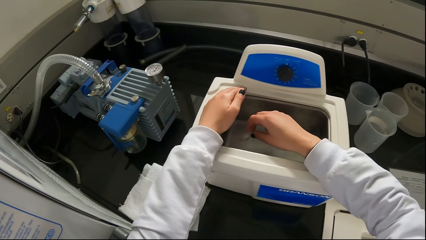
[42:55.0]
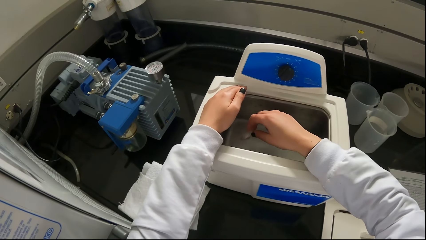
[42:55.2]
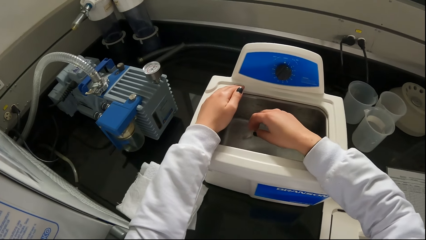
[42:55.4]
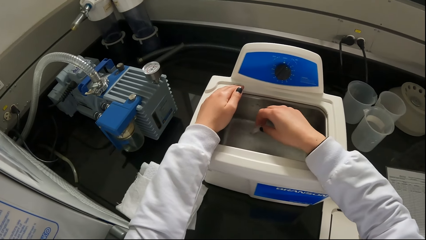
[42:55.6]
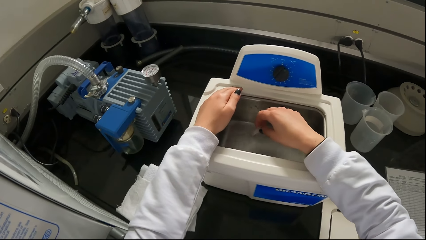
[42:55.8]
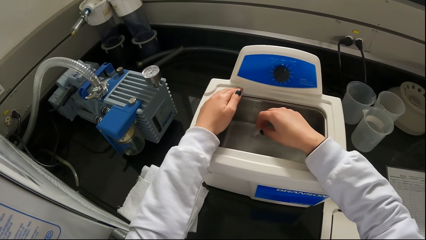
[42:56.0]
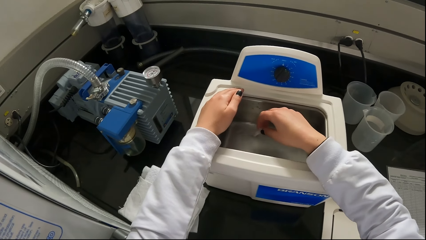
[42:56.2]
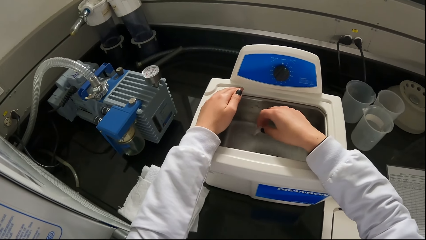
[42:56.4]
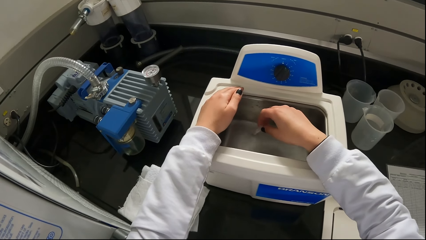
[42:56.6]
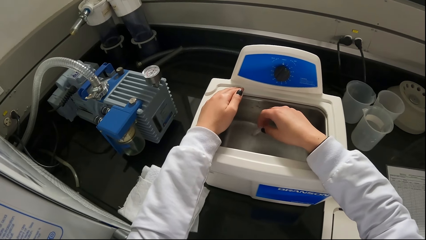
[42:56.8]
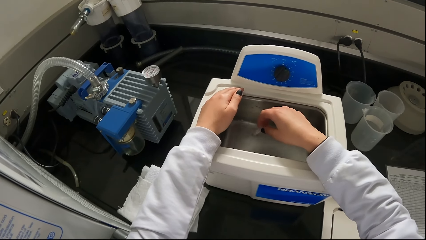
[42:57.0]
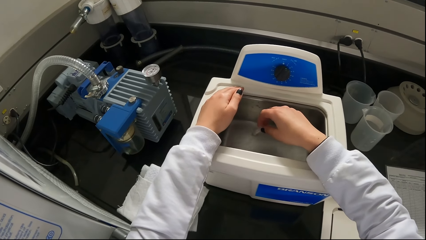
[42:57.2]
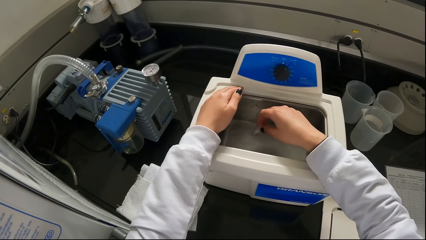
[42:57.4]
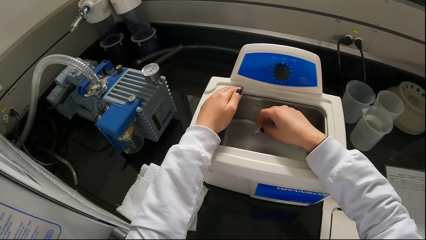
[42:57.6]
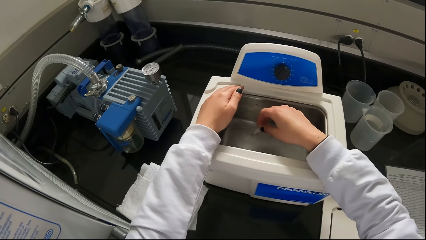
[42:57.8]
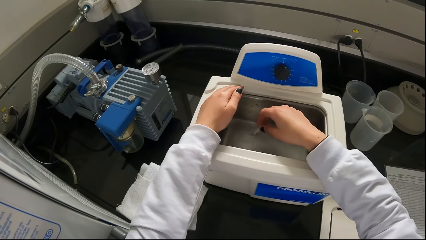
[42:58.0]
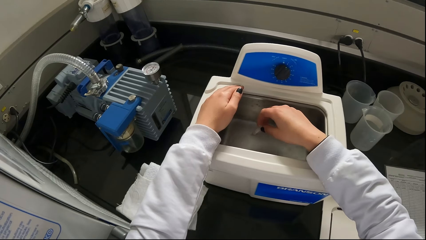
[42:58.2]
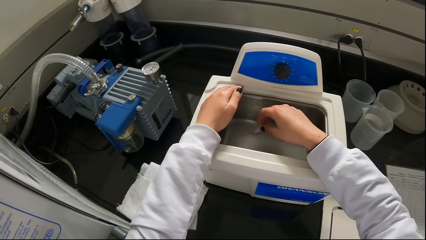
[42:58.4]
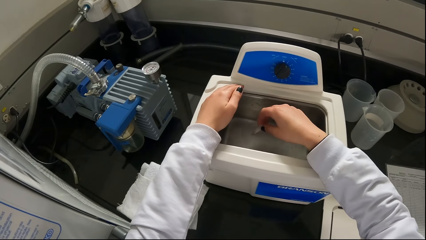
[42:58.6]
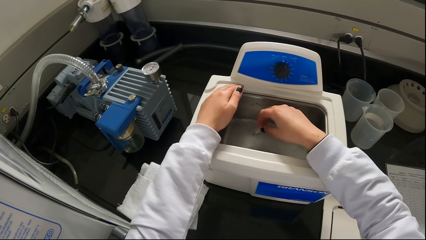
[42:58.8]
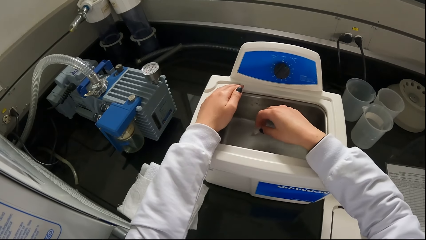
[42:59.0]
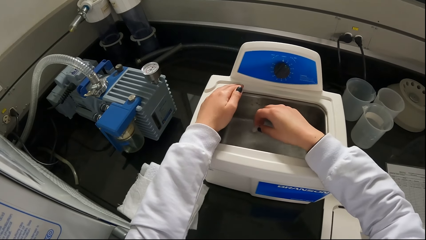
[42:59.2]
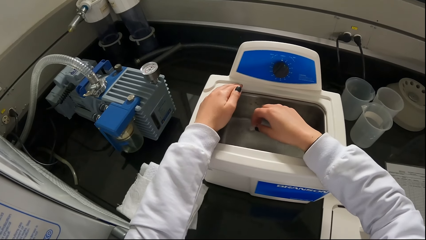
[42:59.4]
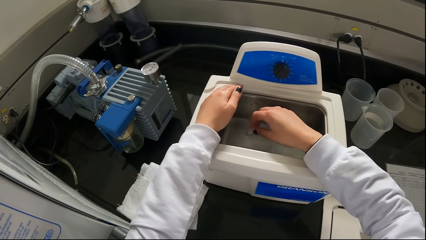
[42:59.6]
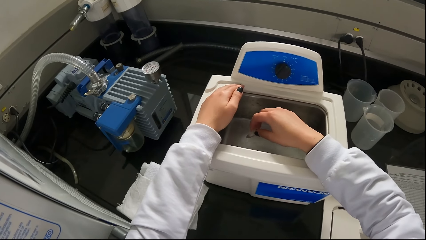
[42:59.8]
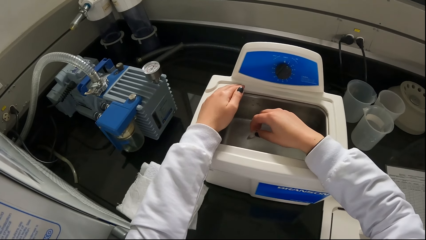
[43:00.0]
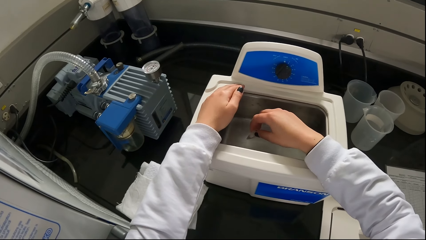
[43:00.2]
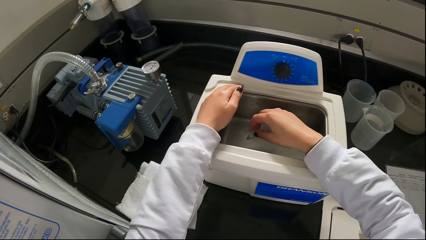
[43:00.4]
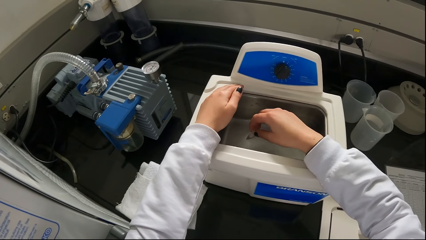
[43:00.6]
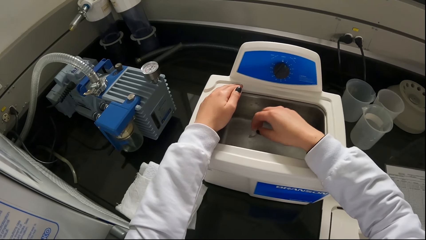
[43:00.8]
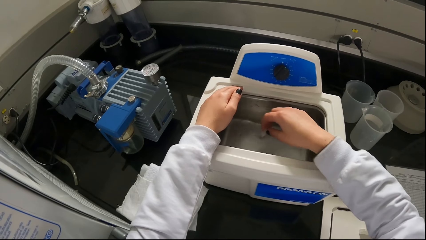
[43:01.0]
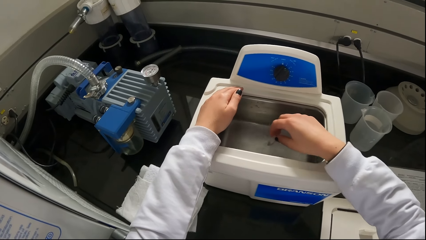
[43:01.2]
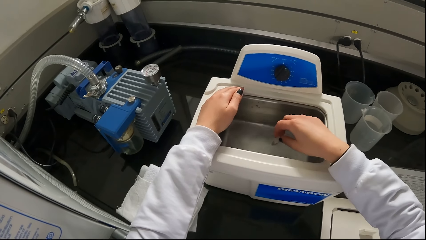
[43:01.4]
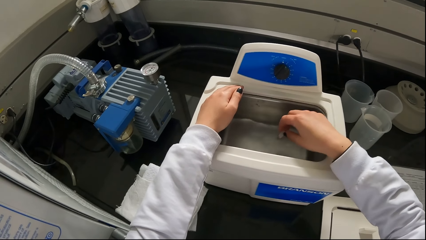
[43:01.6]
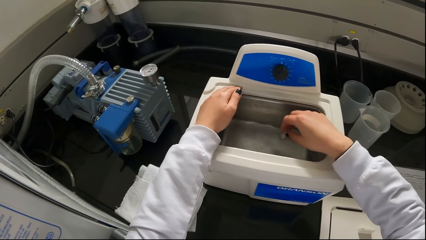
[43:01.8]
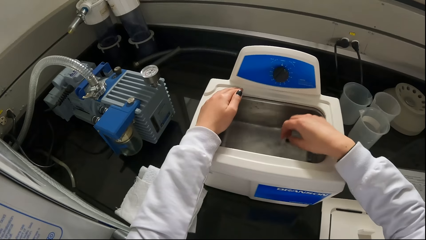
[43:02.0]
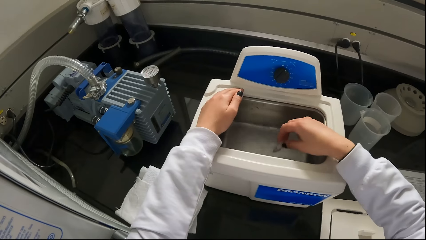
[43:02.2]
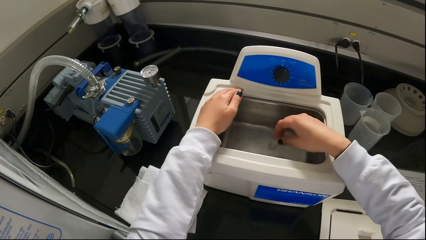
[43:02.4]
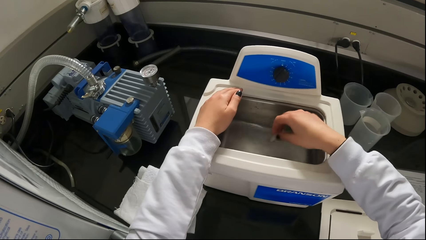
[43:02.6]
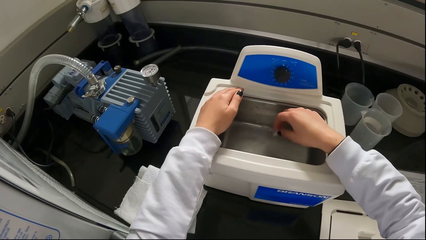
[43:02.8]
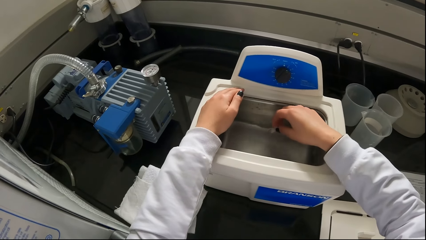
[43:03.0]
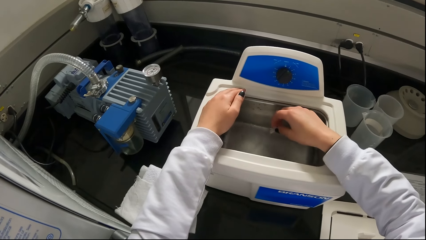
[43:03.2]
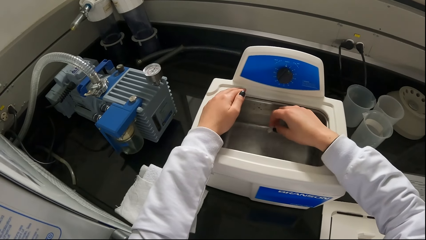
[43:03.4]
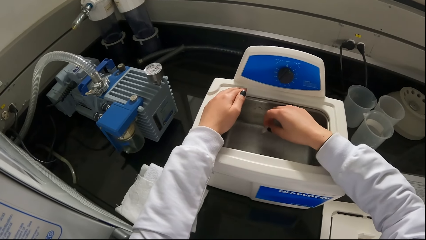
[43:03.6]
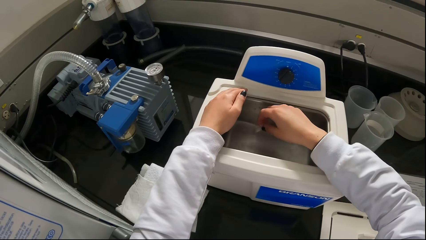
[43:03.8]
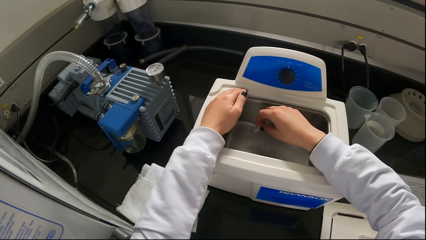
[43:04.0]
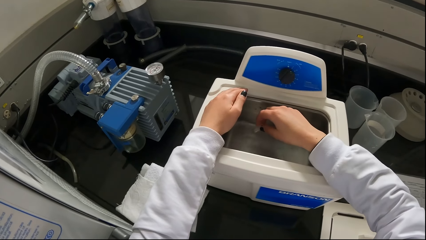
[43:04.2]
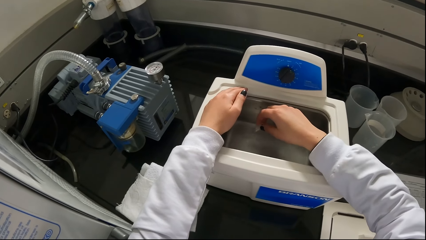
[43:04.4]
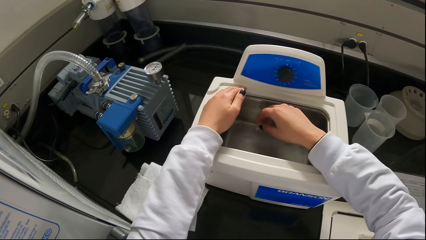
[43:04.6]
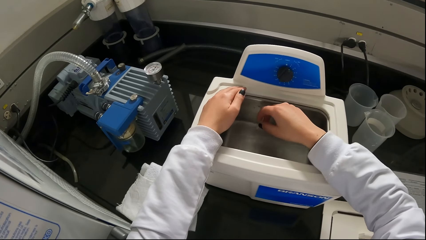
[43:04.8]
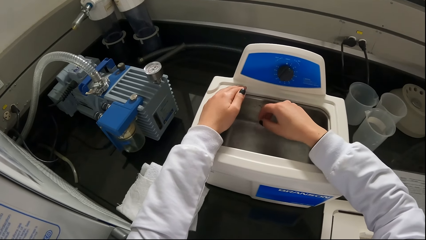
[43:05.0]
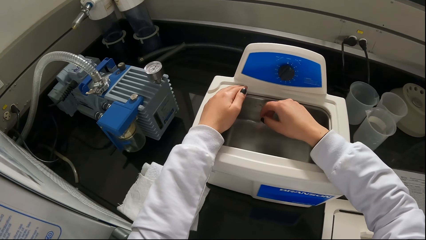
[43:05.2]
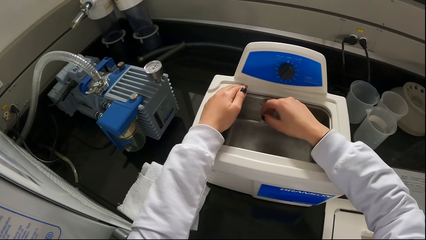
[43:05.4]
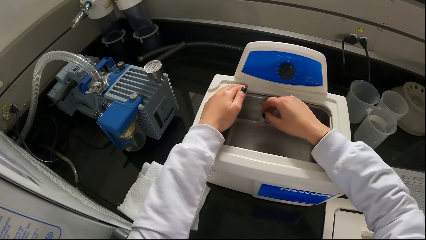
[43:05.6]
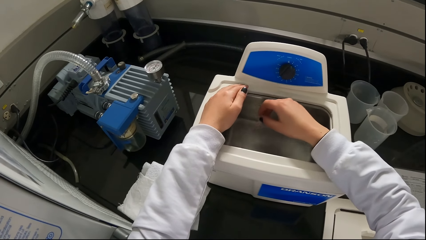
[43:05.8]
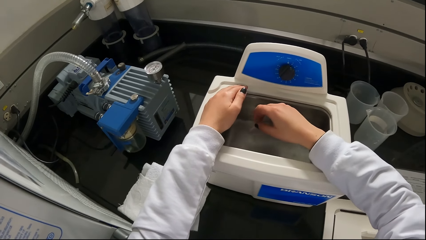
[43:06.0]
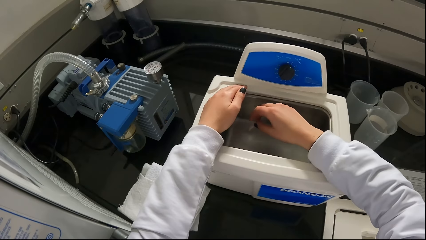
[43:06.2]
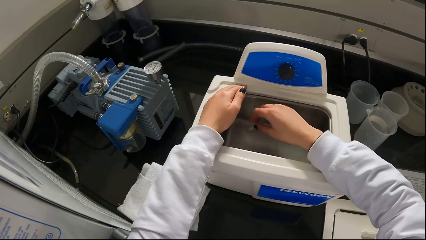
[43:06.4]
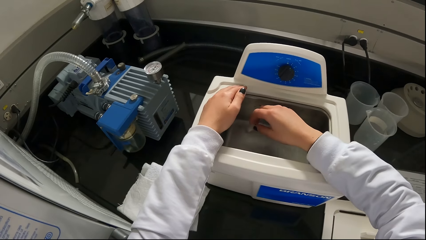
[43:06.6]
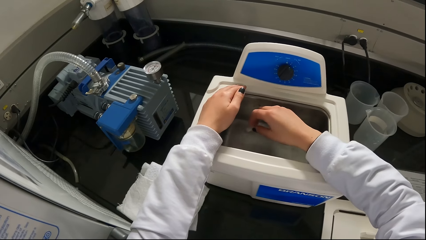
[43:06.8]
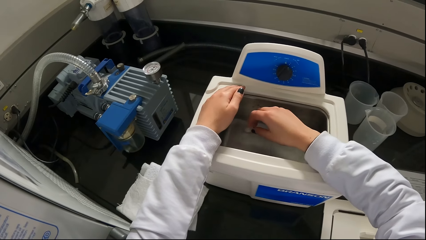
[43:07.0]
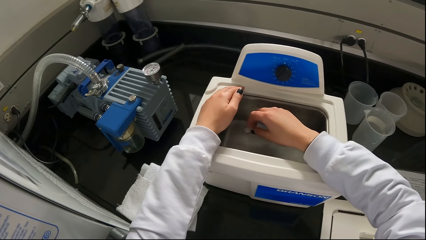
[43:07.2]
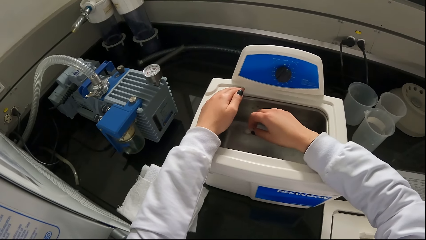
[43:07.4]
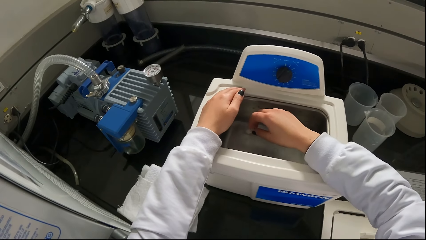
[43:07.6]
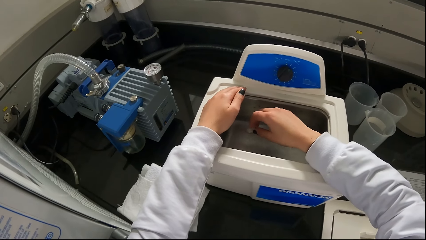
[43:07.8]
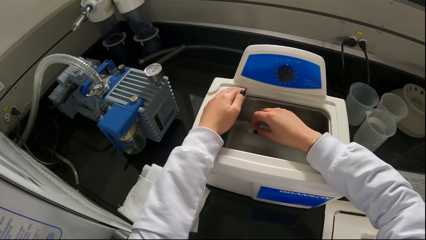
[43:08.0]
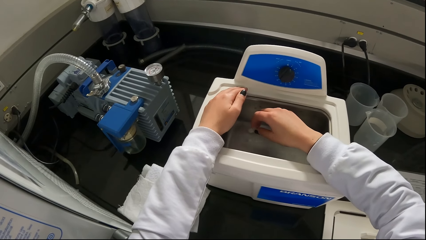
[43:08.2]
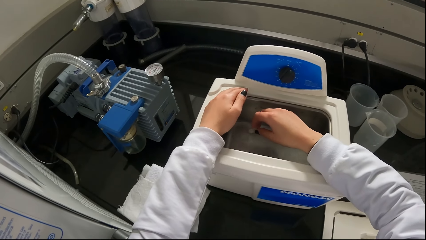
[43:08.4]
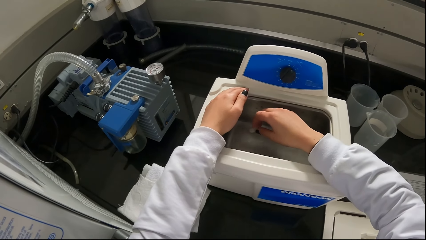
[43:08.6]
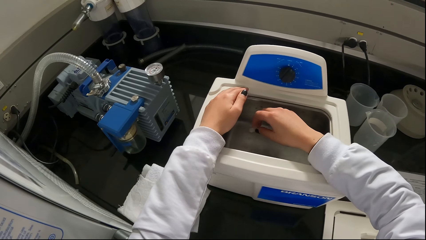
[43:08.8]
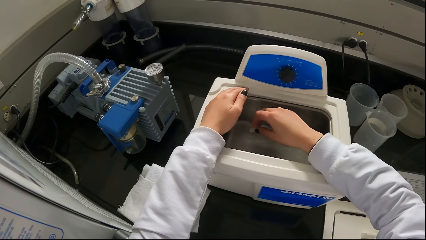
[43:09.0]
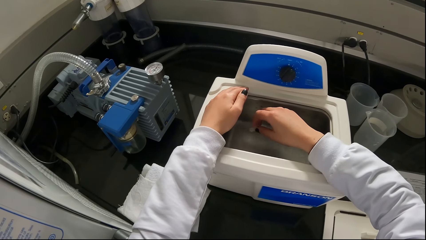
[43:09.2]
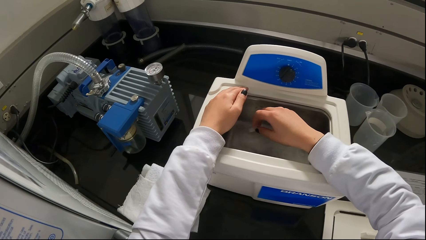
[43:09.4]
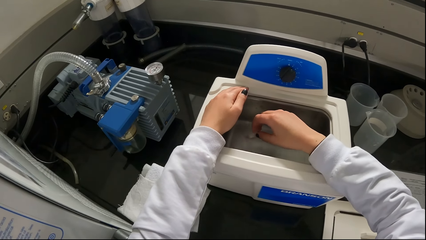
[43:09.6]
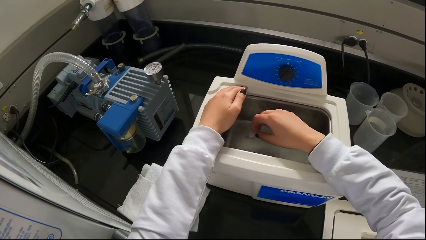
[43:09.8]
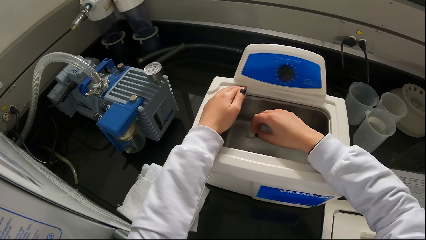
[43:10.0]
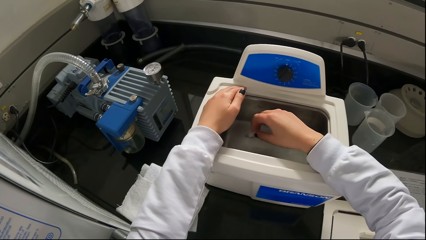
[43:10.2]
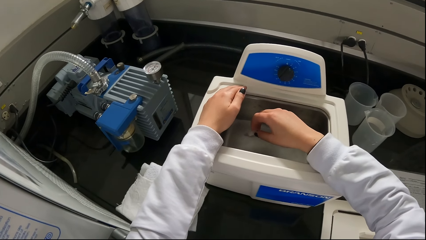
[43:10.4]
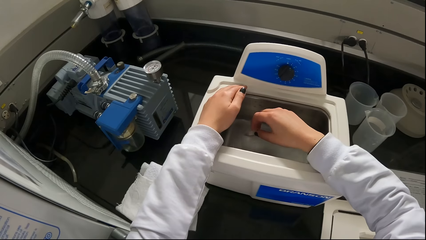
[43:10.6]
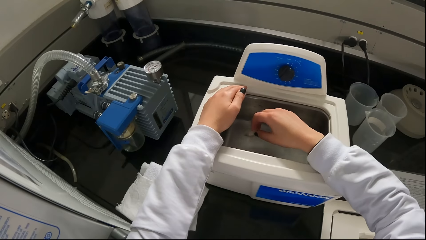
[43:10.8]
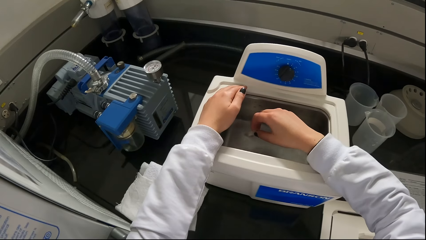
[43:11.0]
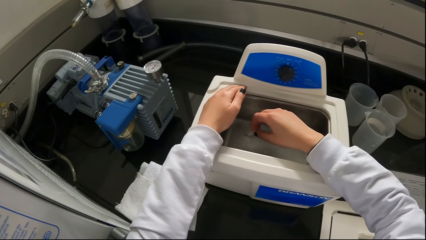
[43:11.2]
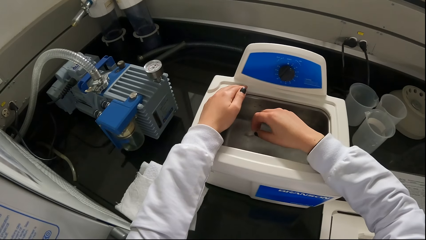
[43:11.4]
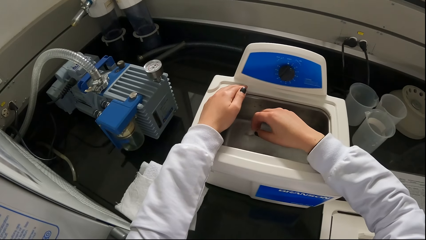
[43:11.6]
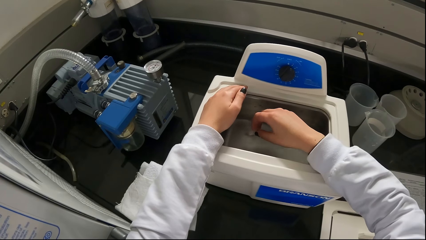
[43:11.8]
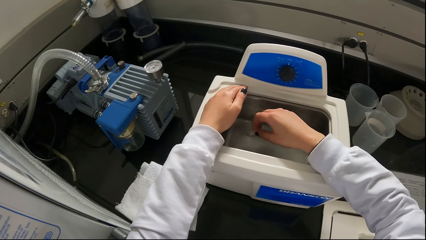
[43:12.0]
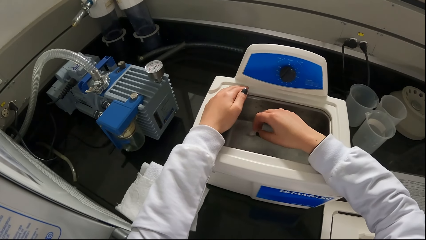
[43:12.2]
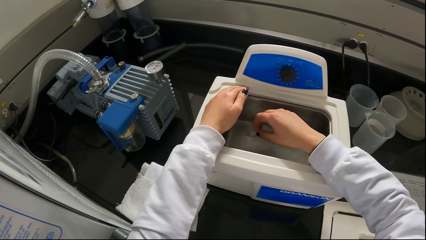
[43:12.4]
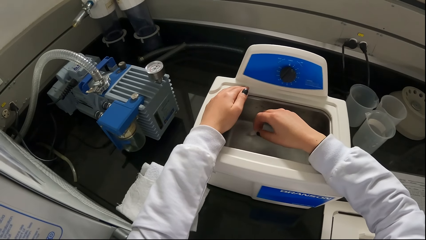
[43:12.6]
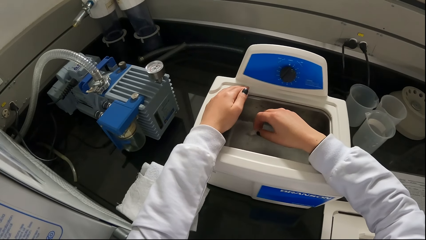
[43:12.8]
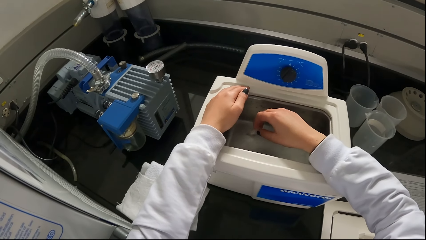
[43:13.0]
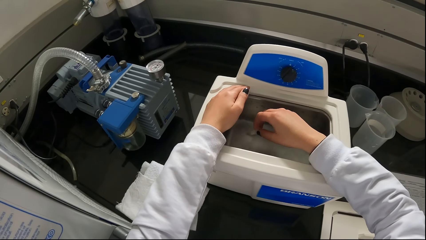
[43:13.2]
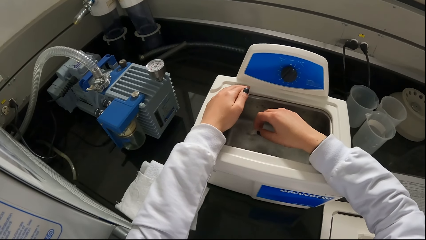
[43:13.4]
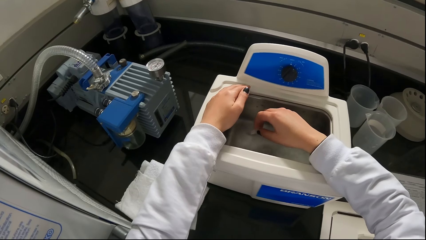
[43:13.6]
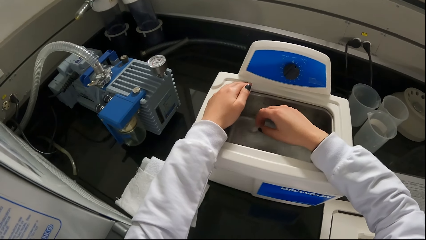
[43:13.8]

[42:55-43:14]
The camera wearer shakes the ceramic beaker in his right hand in the fluid in the ultrasonic cleaner. He dips the ceramic beaker in the fluid in the ultrasonic cleaner with his right hand.
